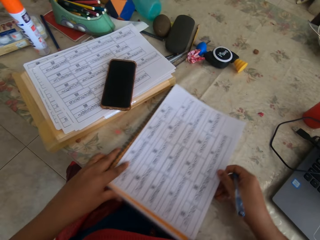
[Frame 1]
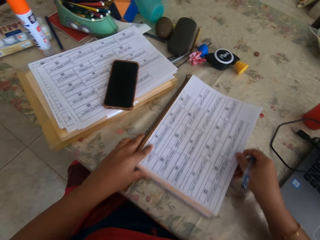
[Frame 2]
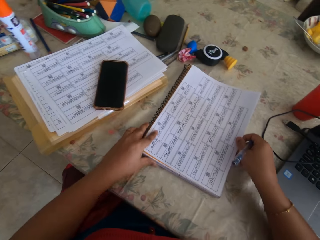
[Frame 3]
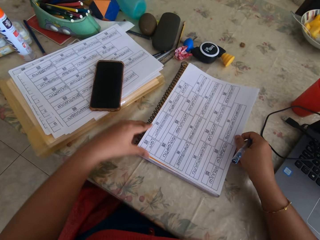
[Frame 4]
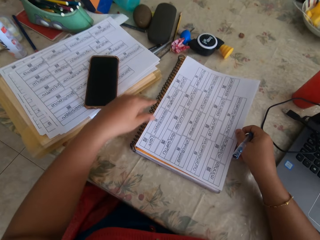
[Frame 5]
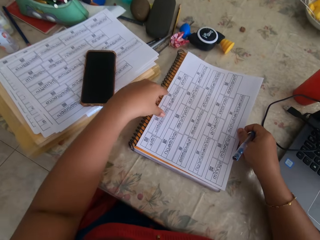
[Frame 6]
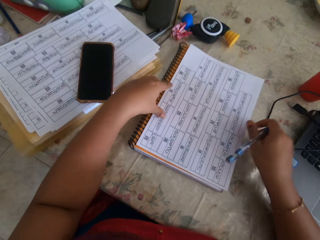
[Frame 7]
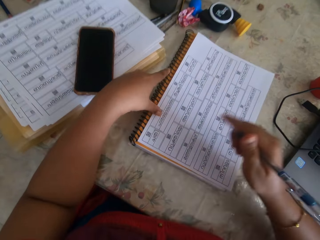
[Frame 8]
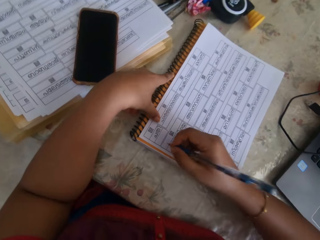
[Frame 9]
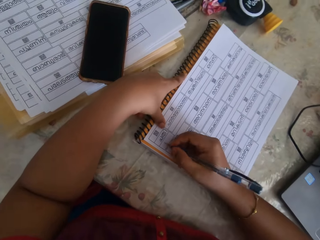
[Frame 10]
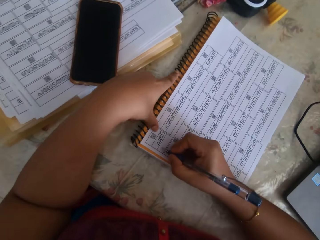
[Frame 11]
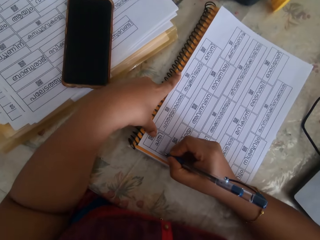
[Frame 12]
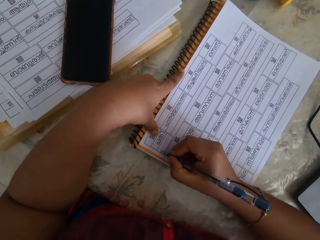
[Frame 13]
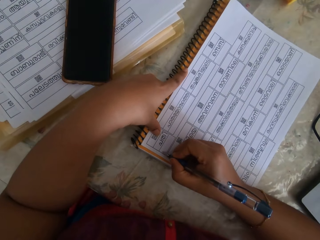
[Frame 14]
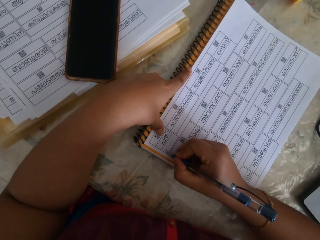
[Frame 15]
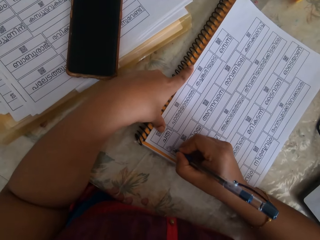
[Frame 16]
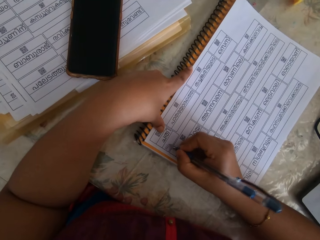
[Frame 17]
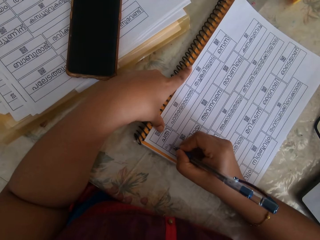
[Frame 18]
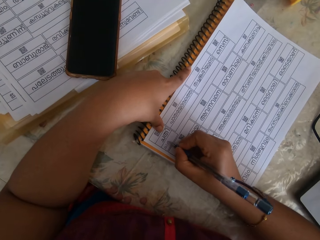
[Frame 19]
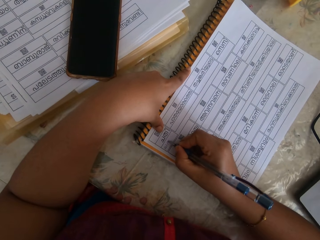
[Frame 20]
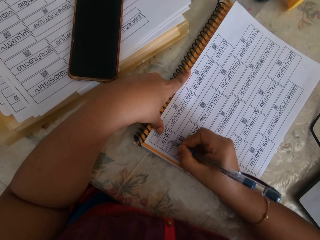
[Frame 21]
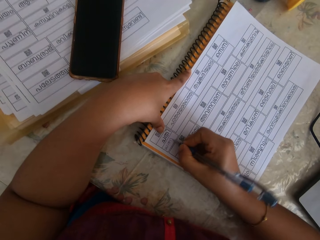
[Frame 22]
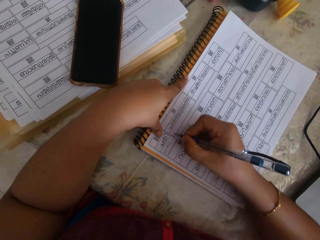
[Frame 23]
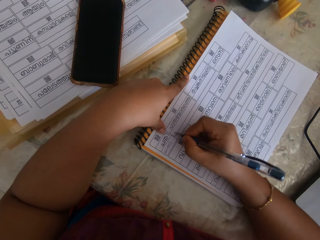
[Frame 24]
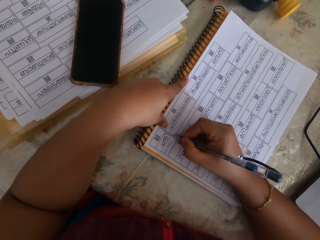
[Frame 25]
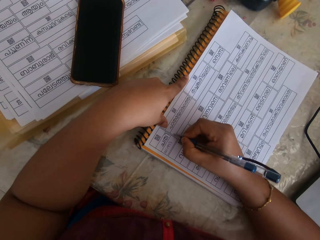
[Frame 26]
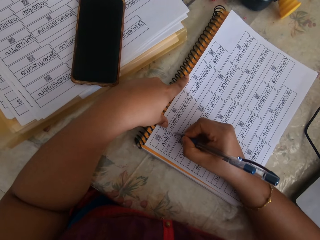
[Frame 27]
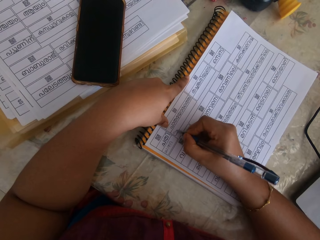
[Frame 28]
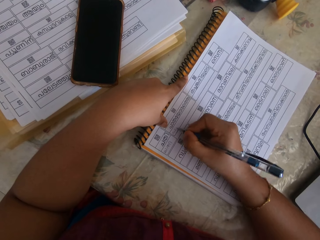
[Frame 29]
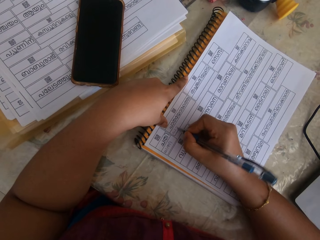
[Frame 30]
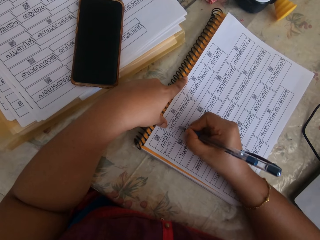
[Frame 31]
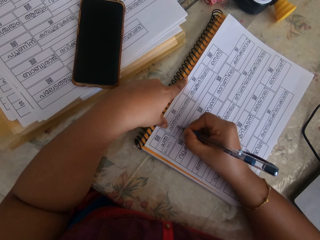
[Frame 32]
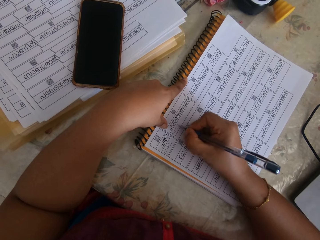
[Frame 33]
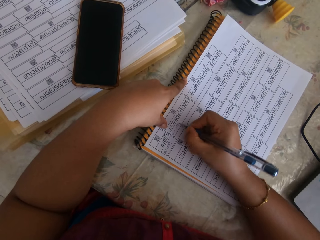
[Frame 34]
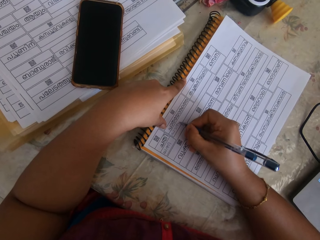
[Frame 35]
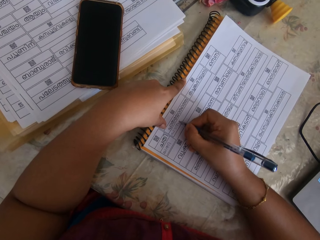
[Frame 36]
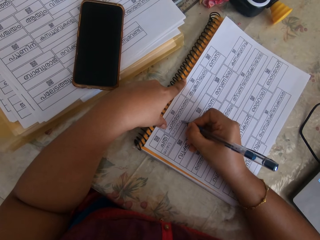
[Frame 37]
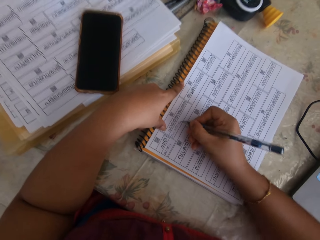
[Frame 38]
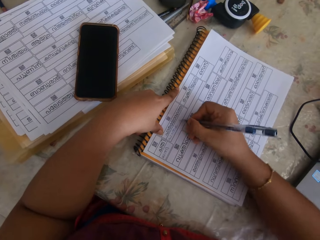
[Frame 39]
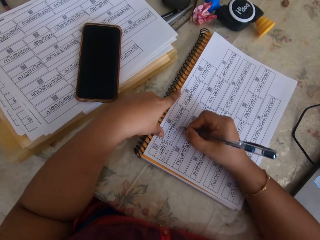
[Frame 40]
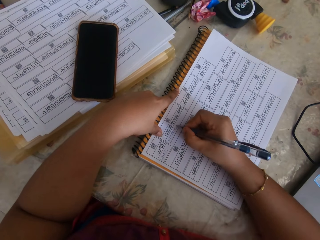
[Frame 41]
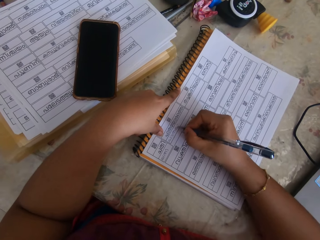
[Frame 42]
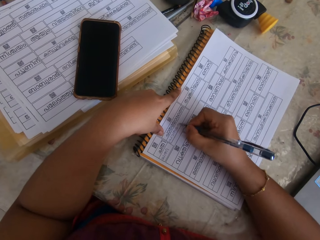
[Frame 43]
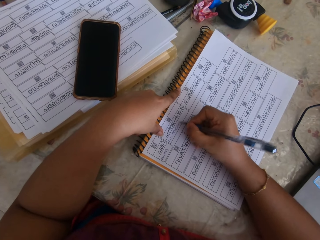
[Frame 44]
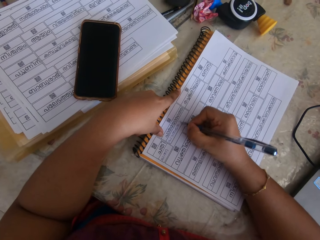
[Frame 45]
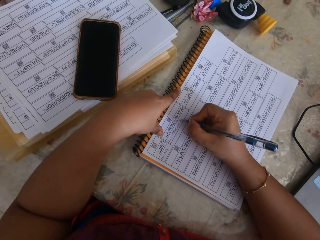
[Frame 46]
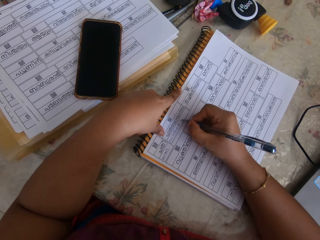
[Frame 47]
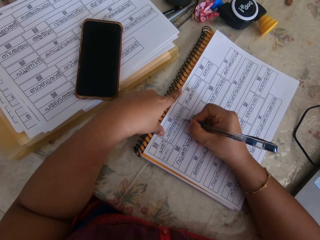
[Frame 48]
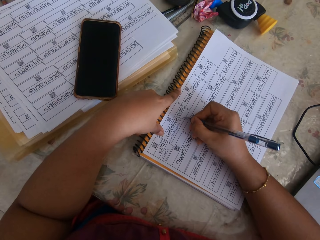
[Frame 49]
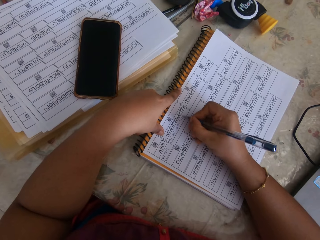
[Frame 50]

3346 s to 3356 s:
The camera wearer moves the papers and the book on the table with both hands. They write on the paper with the pen in the right hand.

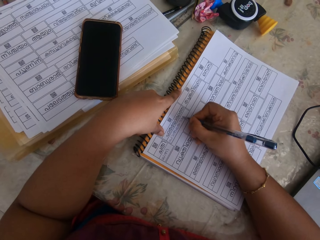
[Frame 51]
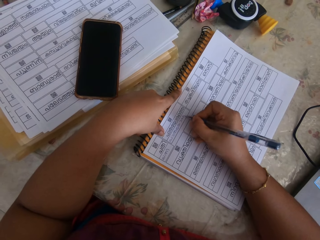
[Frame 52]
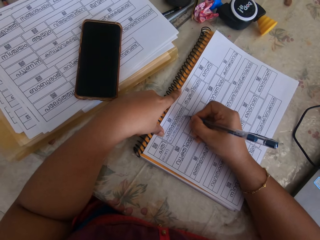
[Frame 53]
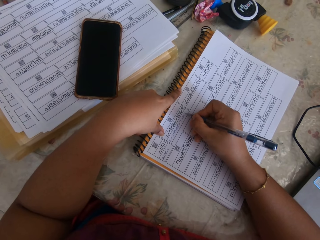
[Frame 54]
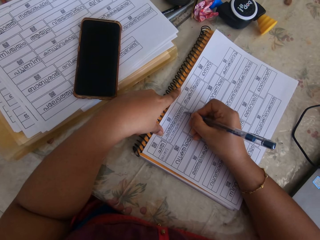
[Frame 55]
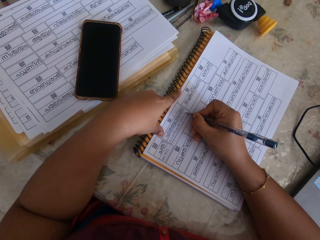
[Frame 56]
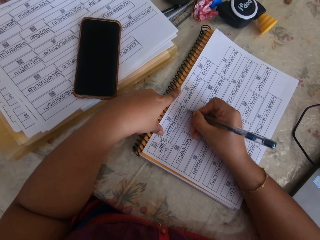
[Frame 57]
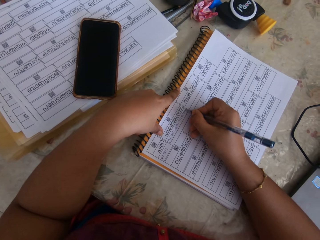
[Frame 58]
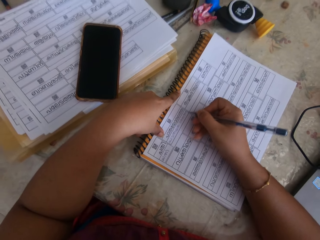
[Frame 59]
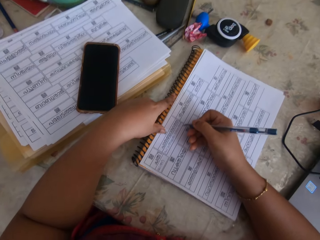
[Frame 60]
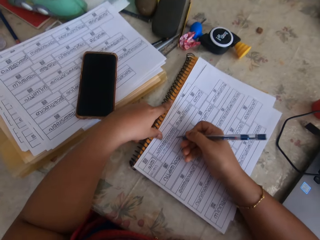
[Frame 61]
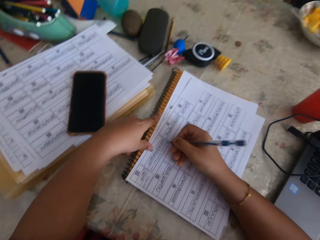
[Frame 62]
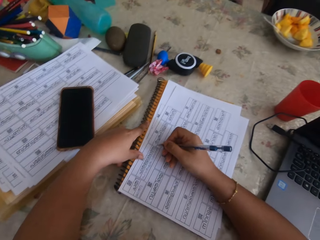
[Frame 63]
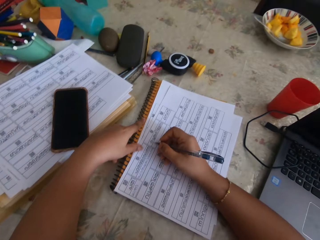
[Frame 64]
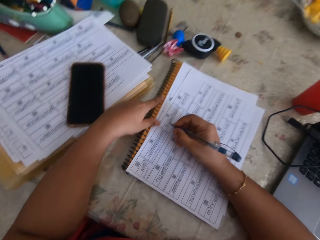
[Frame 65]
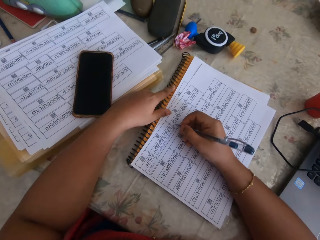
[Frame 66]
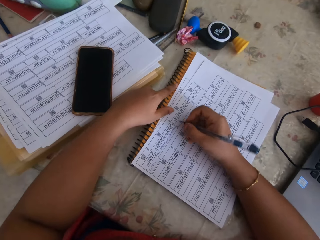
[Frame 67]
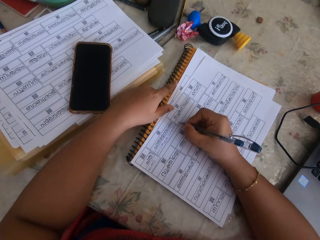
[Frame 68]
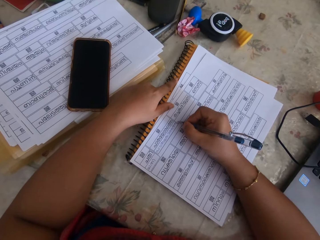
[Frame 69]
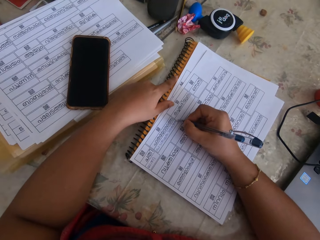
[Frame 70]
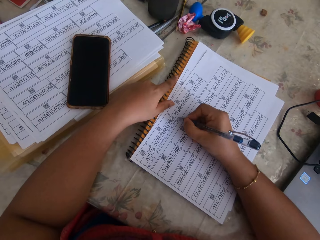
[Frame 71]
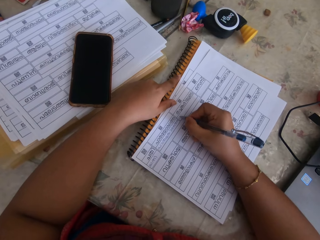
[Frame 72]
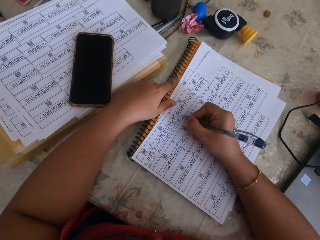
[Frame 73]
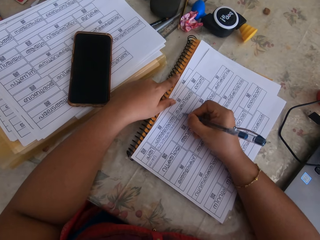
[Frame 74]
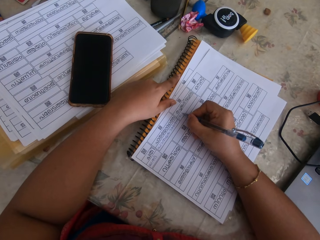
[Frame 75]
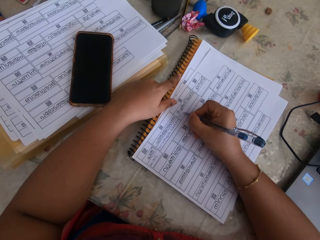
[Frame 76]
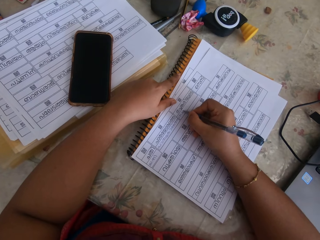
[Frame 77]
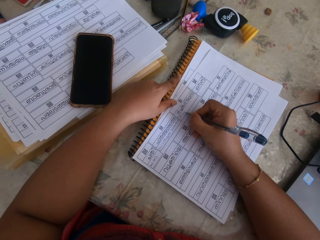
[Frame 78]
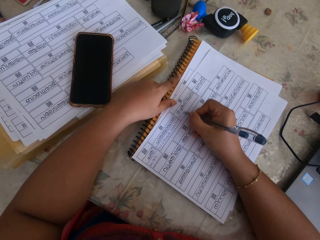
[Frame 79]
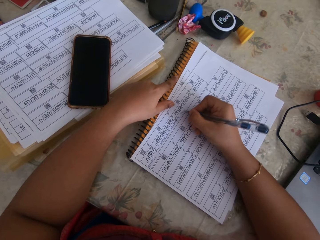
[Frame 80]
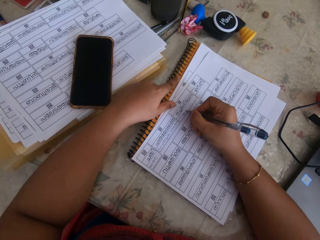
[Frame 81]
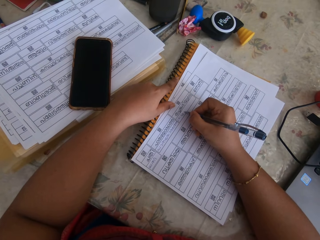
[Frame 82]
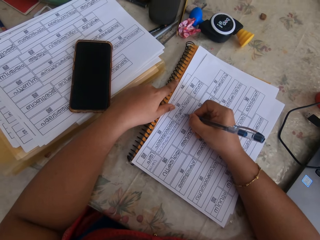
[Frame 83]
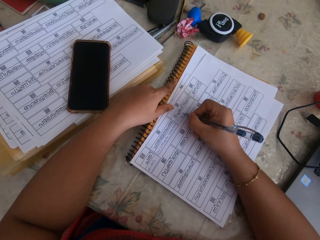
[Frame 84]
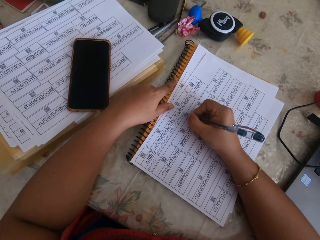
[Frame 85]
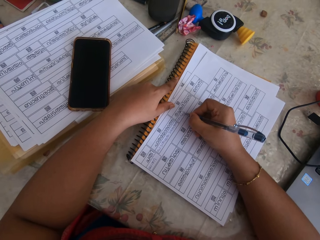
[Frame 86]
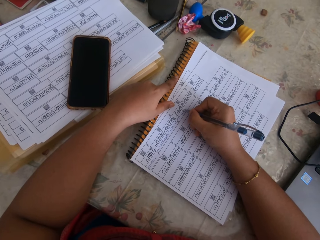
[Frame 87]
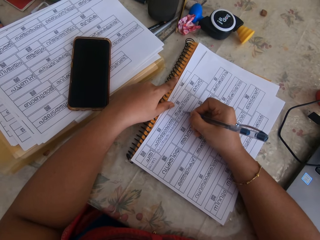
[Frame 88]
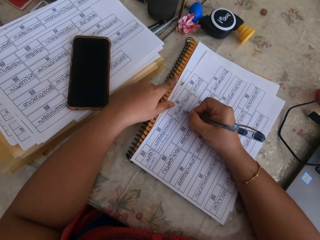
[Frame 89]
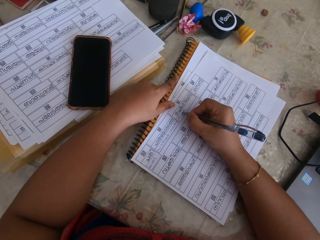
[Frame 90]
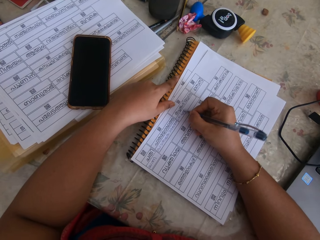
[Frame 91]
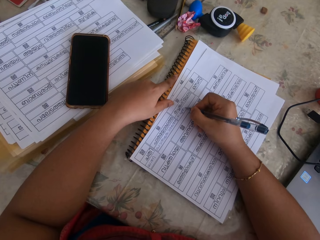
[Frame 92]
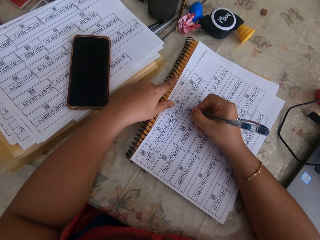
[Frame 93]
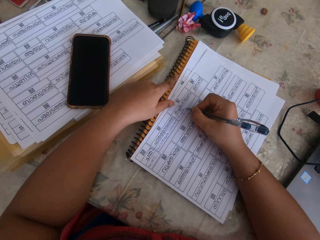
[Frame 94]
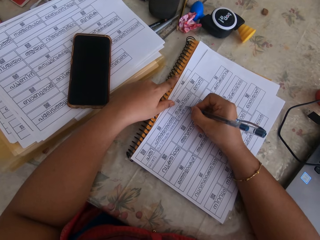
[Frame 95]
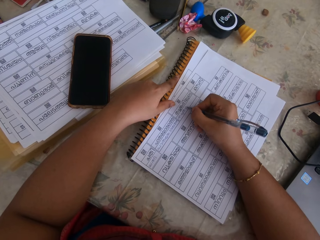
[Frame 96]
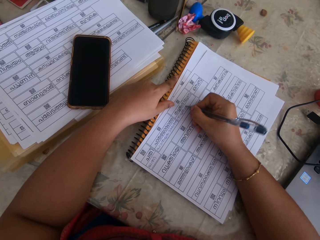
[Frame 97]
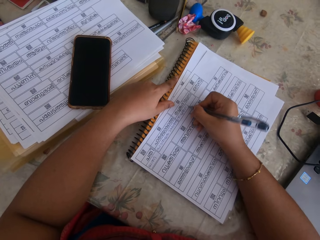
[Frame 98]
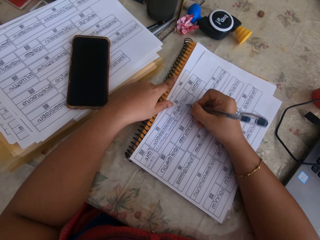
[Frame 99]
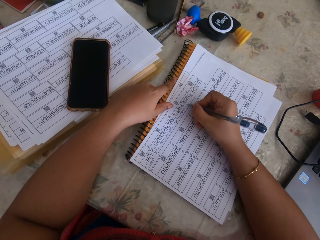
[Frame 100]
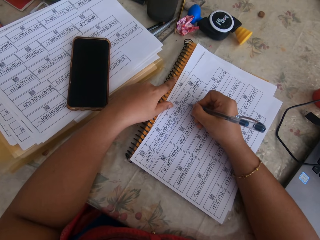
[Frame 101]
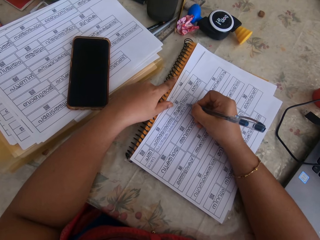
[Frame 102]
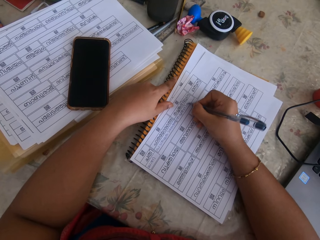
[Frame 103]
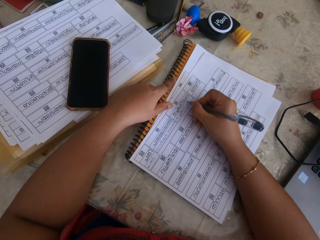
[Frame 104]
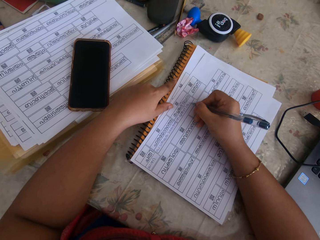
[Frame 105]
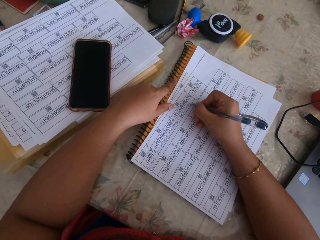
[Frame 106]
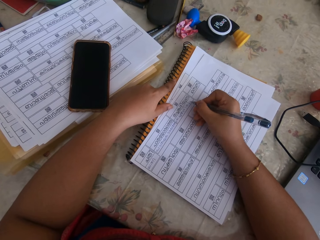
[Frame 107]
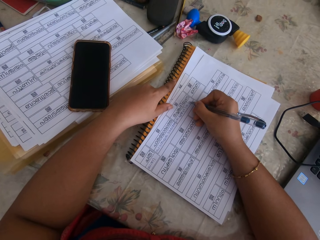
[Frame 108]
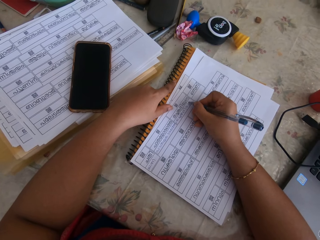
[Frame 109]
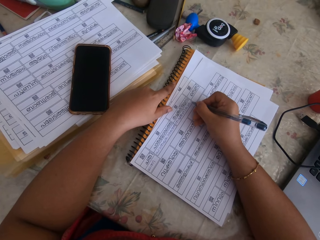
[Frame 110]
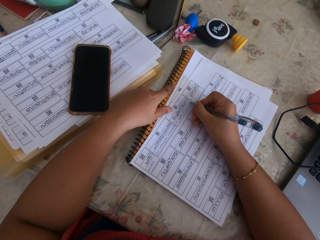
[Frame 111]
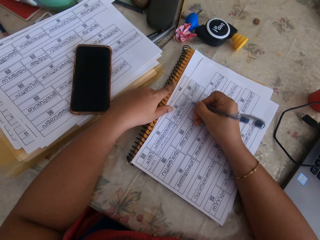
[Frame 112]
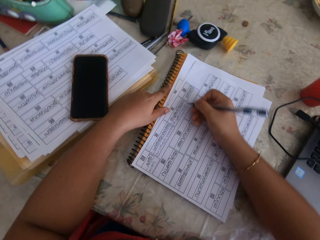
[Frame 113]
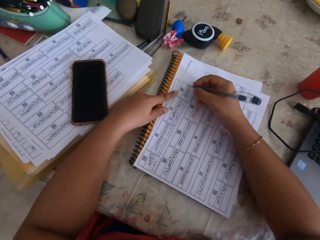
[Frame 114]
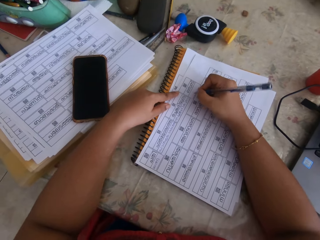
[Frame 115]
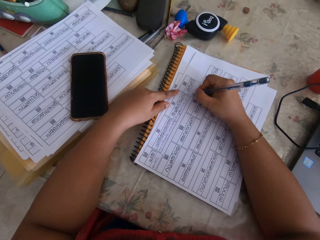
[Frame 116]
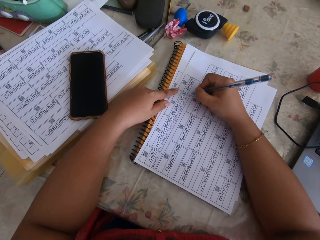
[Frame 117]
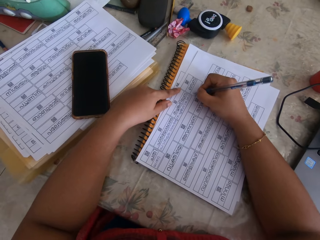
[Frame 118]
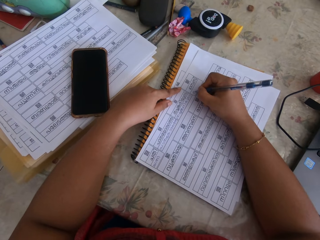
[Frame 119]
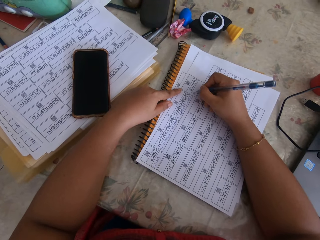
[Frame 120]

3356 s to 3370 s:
The camera wearer moves the paper. They write on the paper.
